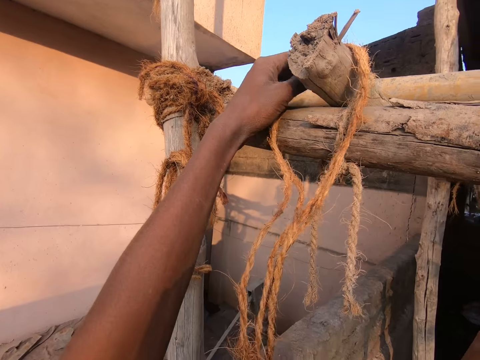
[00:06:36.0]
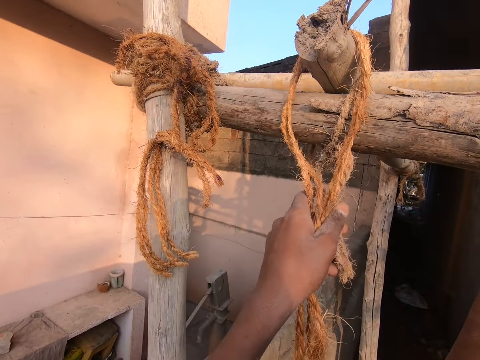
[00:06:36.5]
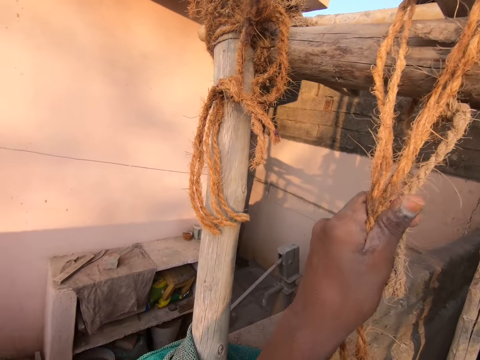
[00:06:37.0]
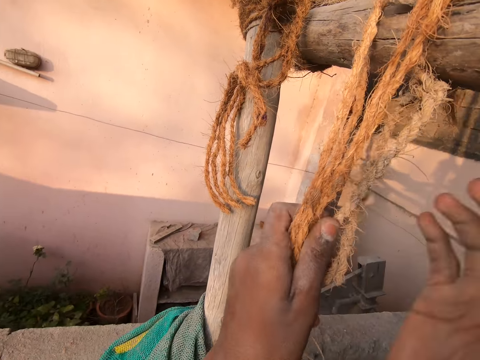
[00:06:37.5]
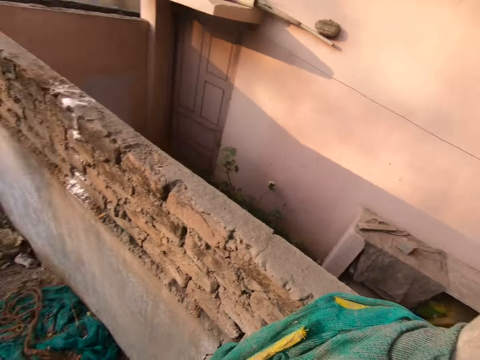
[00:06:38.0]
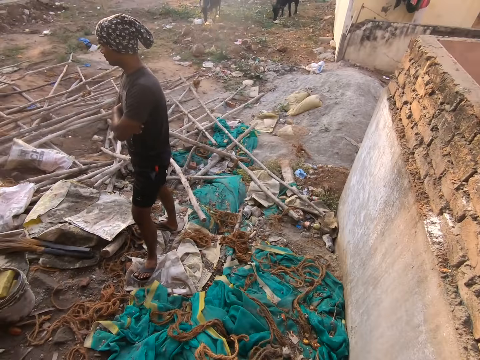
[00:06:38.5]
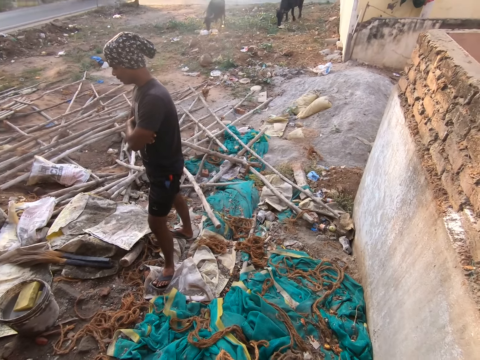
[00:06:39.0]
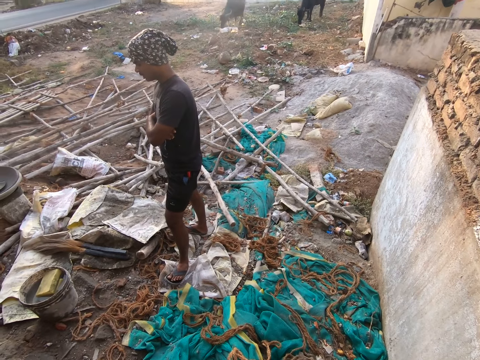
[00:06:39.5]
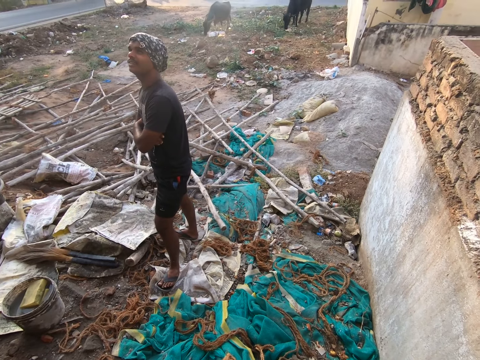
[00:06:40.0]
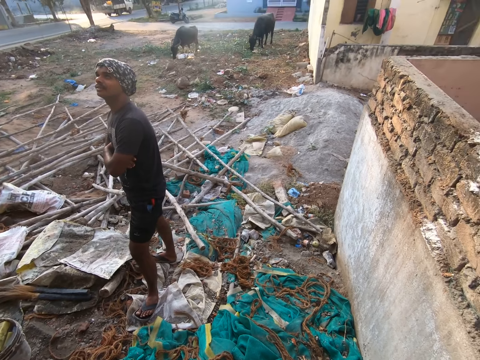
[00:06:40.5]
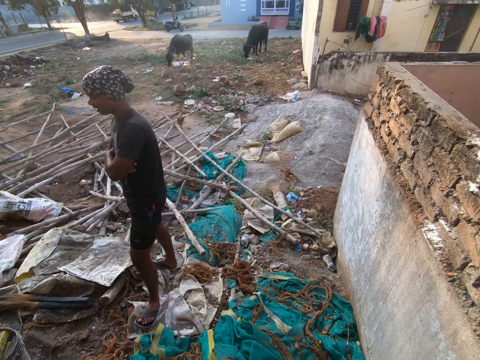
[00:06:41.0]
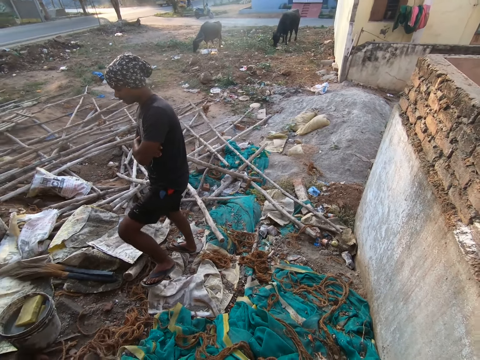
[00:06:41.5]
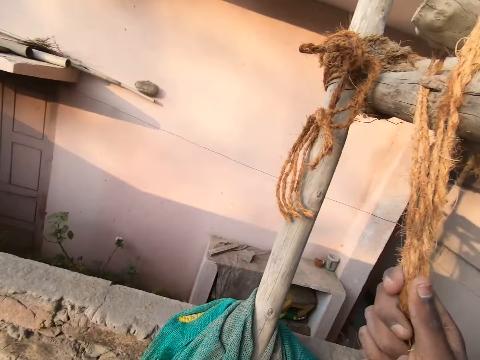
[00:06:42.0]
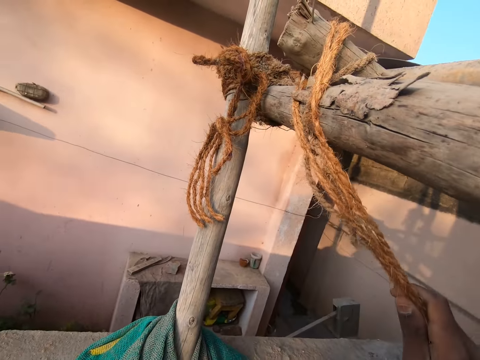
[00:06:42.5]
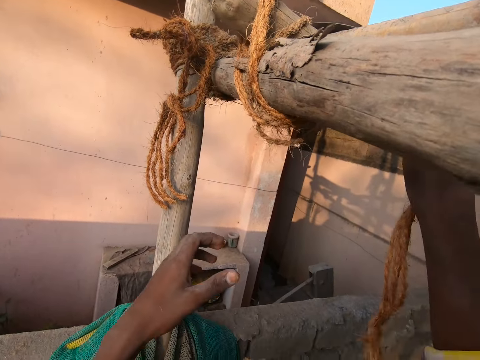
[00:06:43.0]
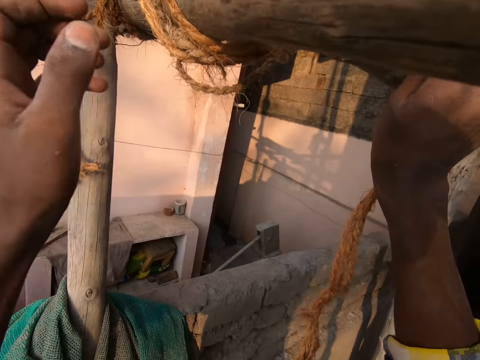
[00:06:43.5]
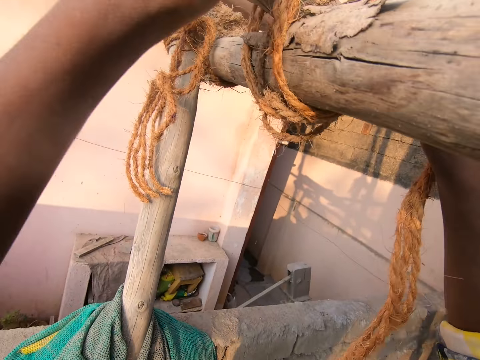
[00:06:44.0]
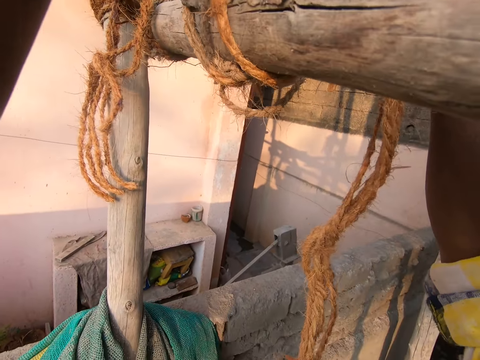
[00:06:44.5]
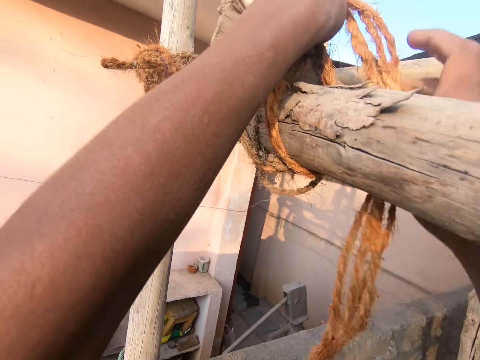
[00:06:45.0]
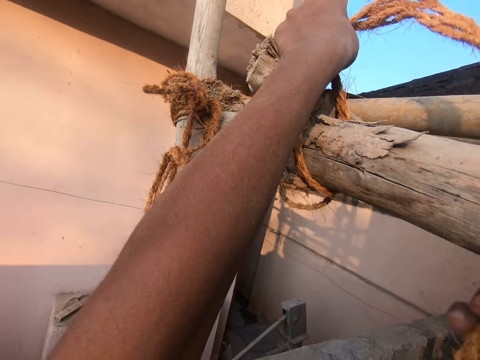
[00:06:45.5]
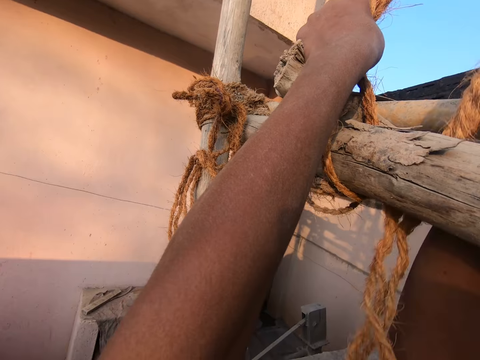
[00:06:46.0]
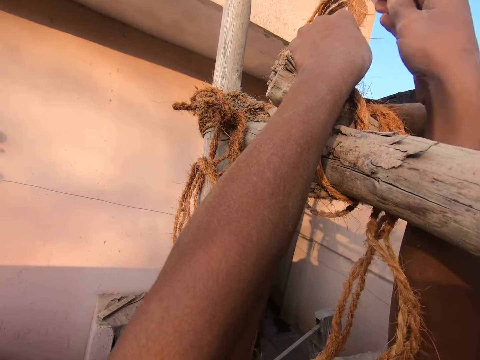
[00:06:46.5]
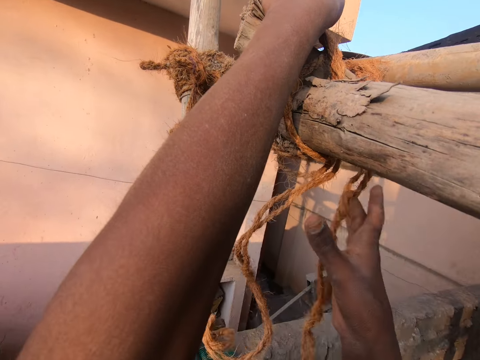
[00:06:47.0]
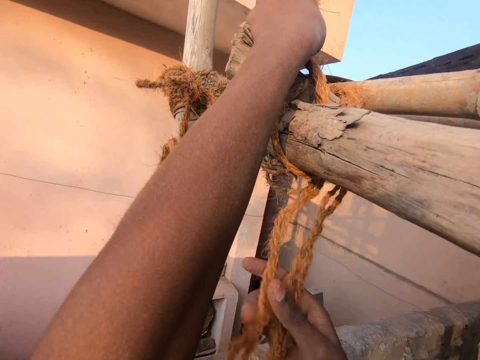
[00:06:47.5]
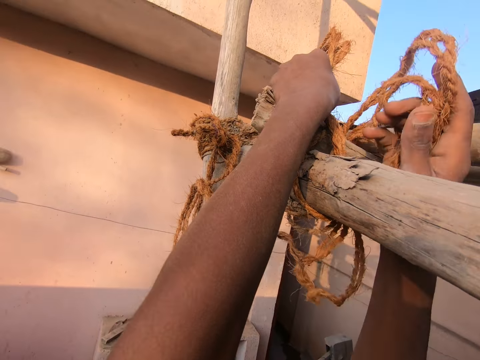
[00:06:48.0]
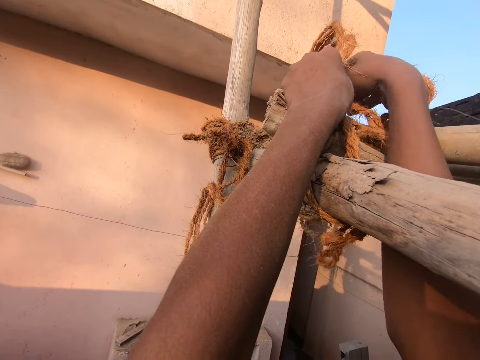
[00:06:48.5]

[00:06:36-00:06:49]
The camera wearer hugs the rope. They tie the pieces of wood with the rope. They look around. They stare at a man. They tie the pieces of wood with the rope.

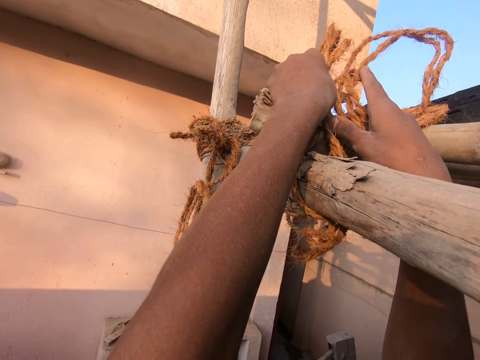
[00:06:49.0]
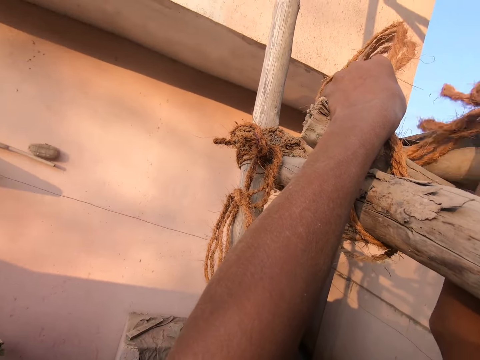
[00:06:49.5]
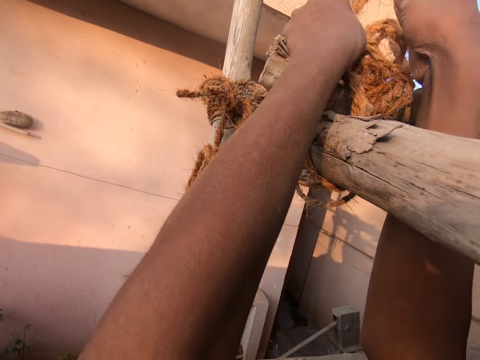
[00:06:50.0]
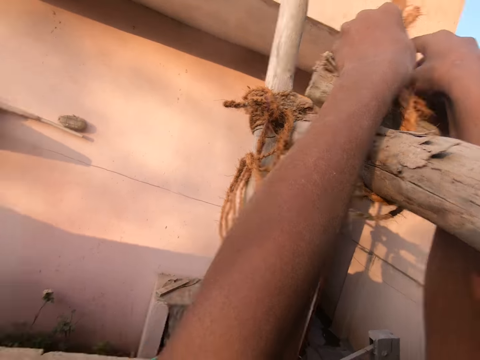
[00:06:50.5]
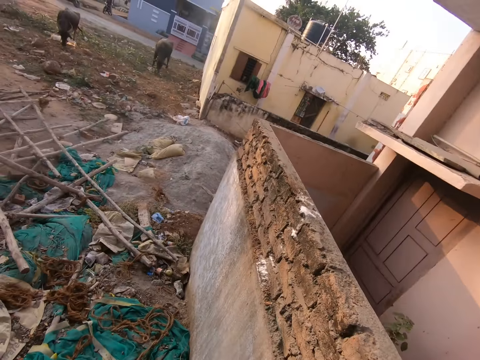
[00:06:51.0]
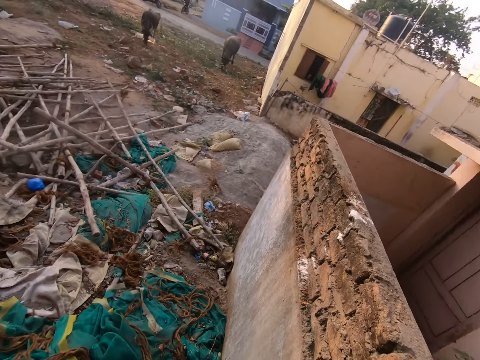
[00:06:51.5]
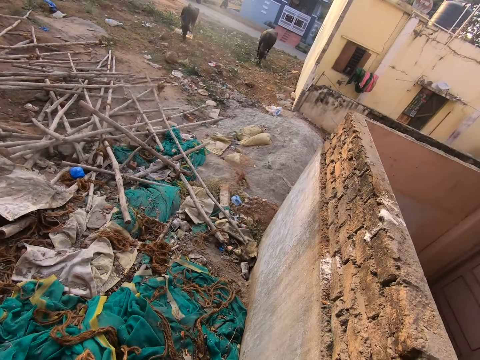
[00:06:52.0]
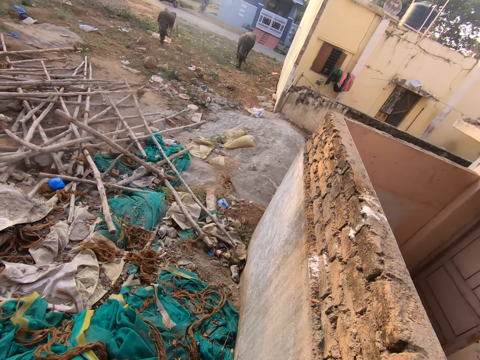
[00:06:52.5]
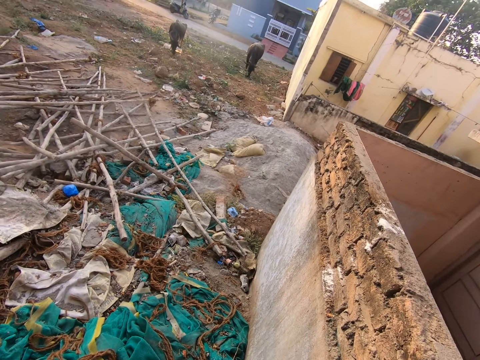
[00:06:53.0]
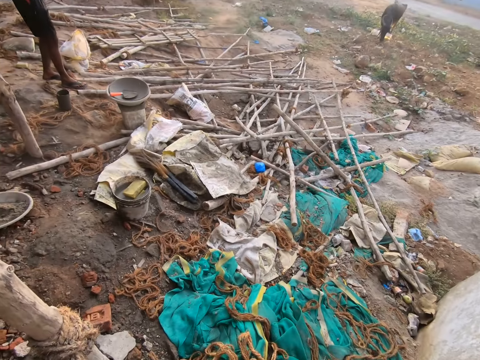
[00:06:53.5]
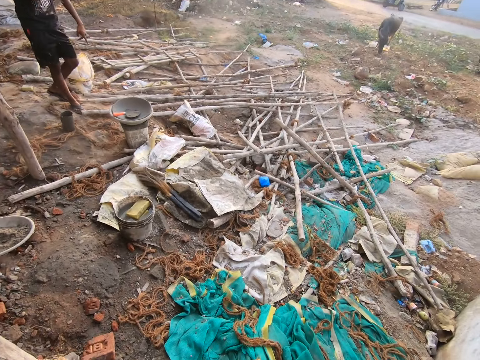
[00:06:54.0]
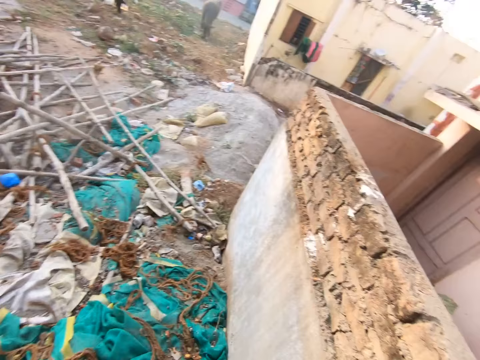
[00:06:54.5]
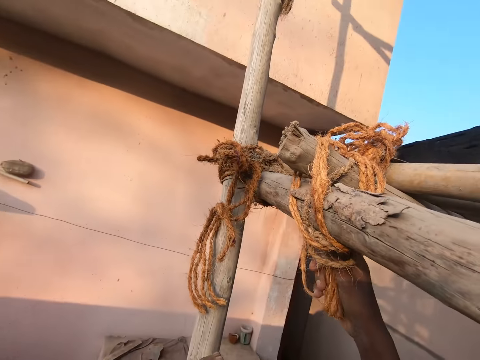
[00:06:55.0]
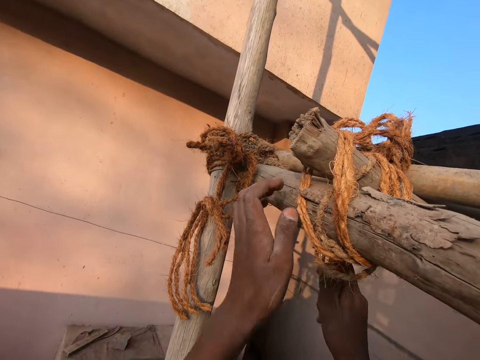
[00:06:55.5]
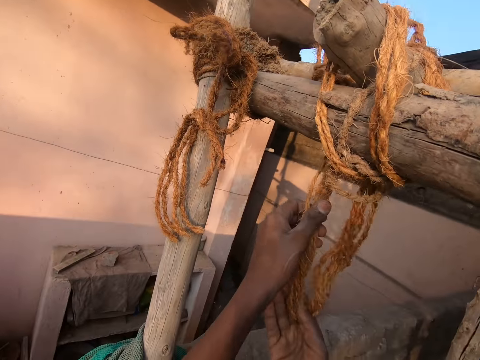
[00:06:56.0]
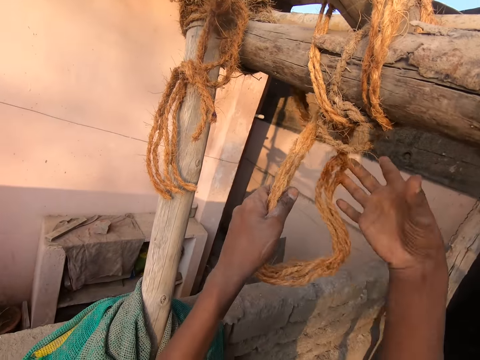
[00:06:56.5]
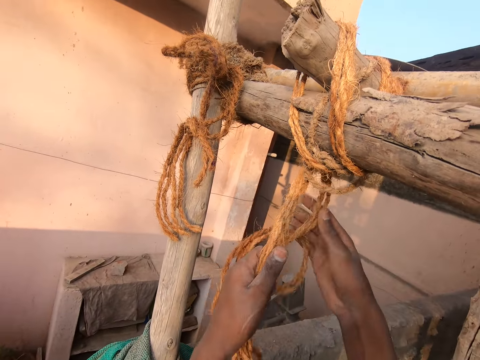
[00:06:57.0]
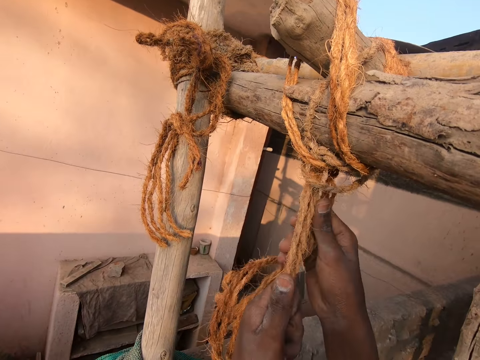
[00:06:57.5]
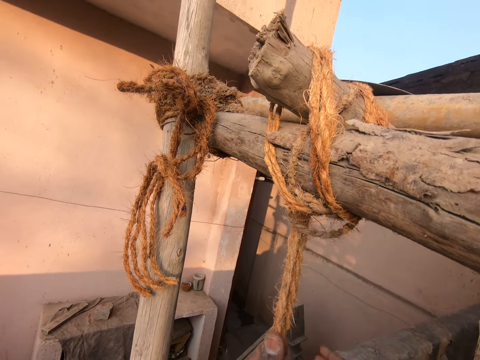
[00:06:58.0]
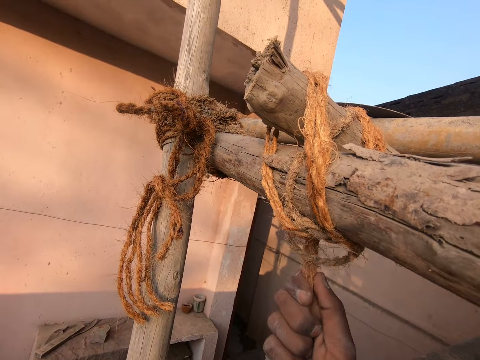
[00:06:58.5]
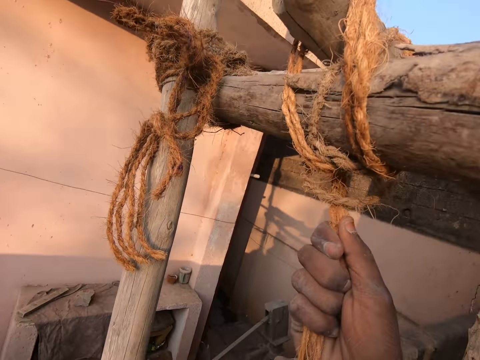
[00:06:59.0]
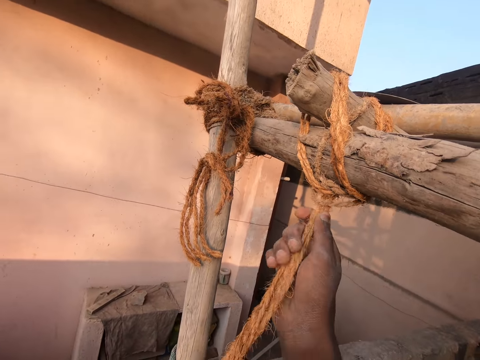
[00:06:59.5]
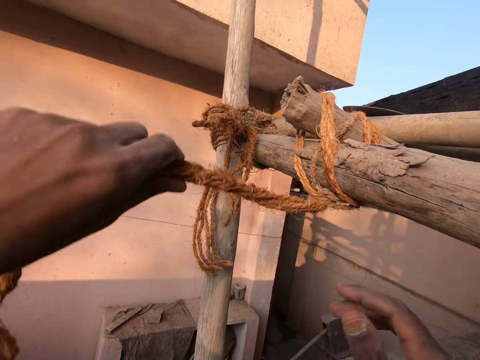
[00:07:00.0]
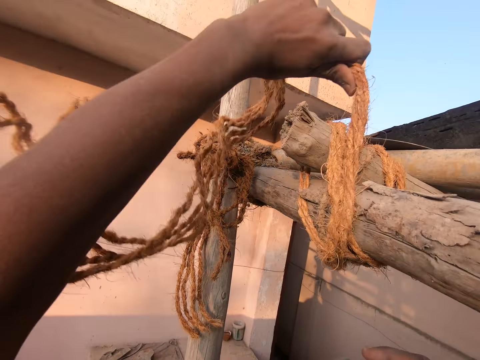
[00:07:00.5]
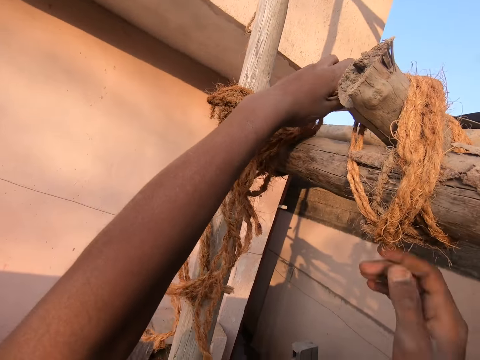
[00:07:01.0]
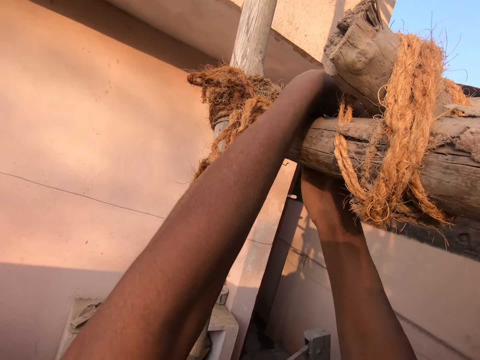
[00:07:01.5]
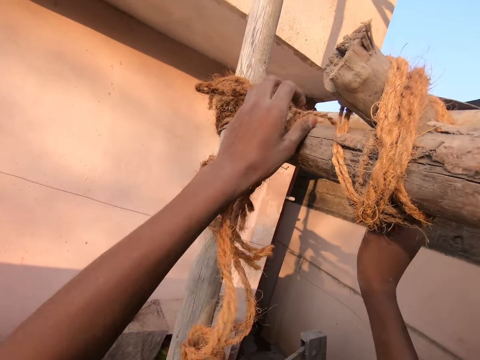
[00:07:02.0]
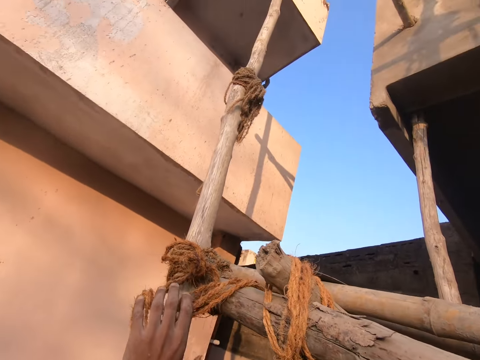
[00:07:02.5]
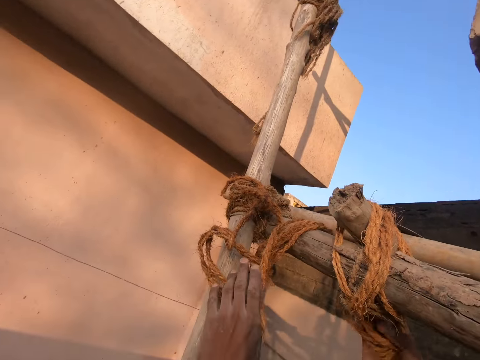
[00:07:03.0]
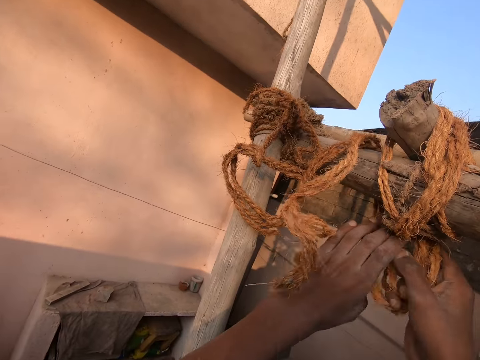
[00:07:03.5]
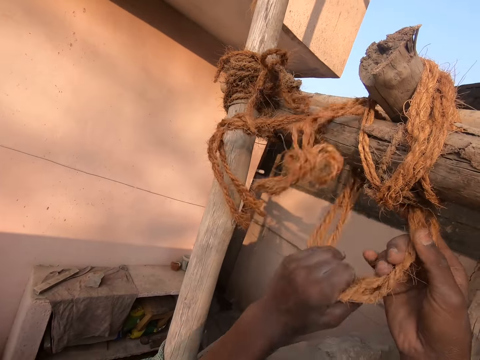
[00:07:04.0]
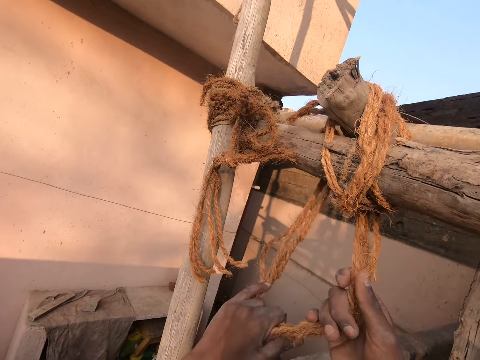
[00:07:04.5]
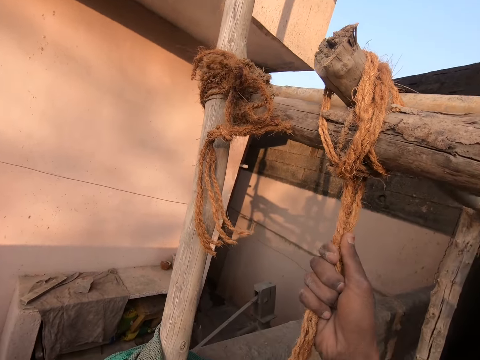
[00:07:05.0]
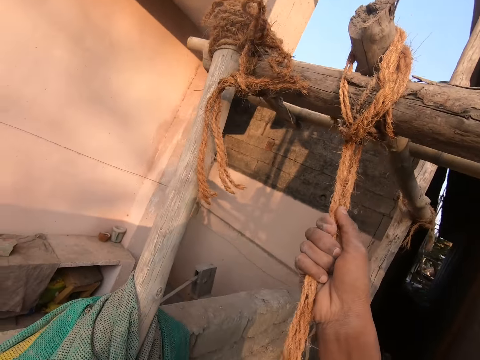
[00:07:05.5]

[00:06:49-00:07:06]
The camera wearer looks around the site. They tie the pieces of wood with the rope.
